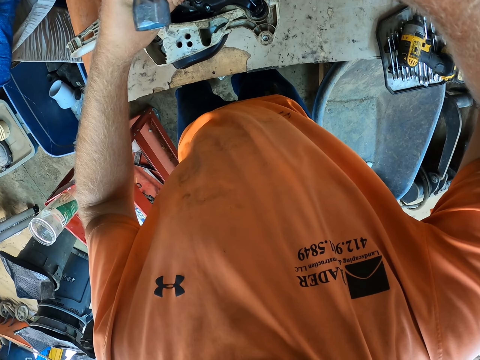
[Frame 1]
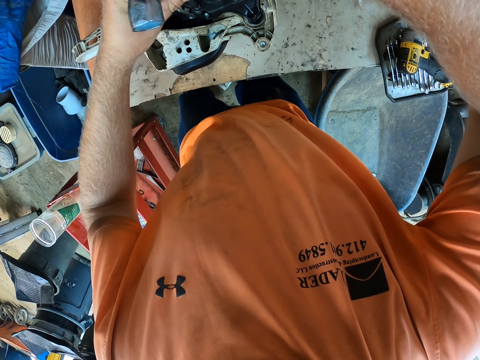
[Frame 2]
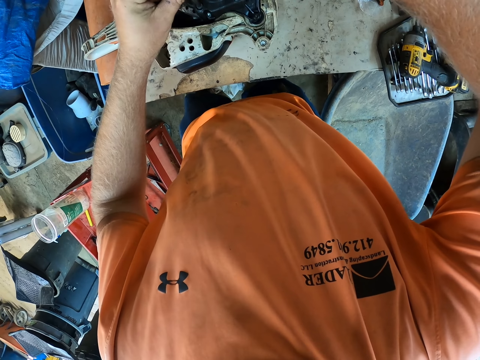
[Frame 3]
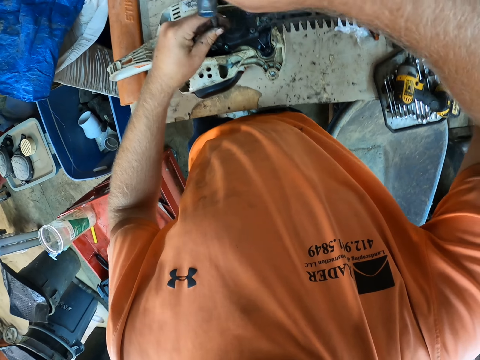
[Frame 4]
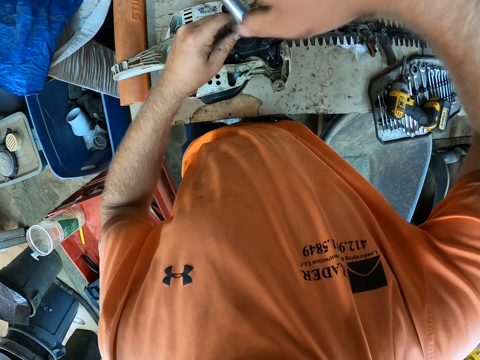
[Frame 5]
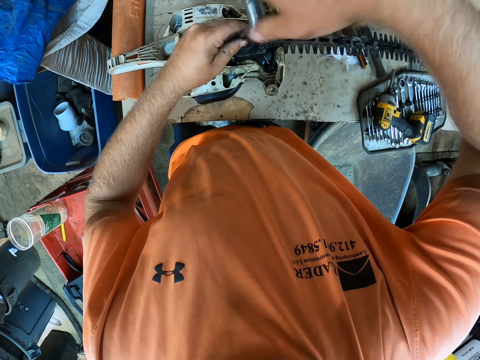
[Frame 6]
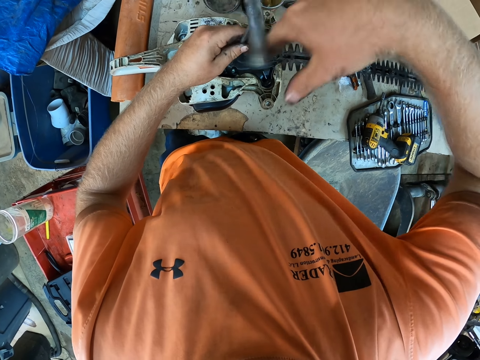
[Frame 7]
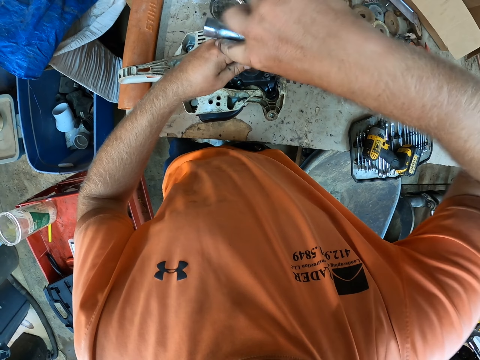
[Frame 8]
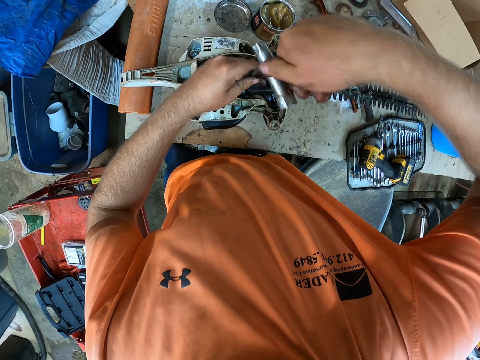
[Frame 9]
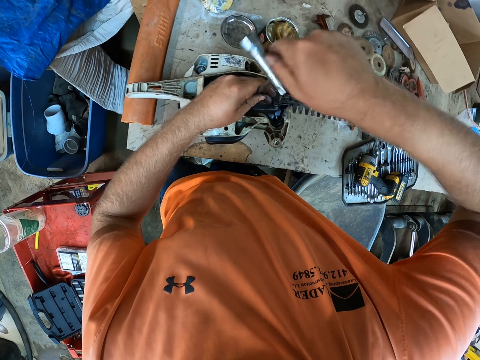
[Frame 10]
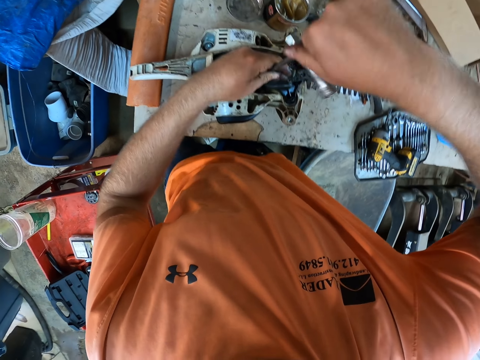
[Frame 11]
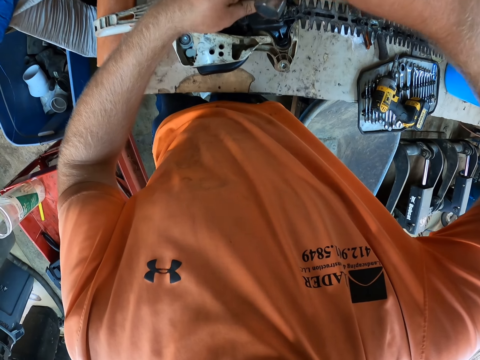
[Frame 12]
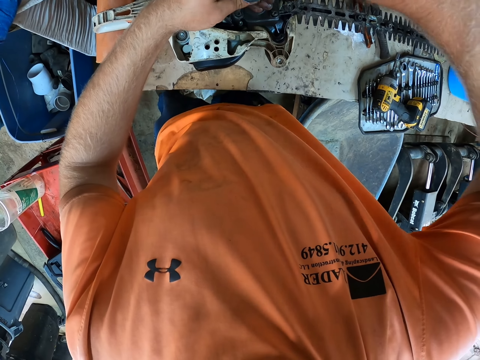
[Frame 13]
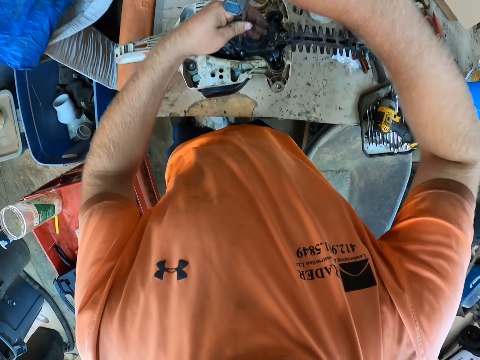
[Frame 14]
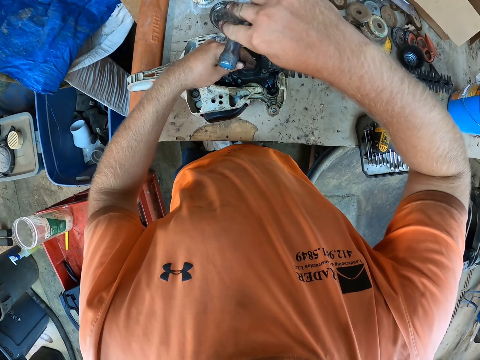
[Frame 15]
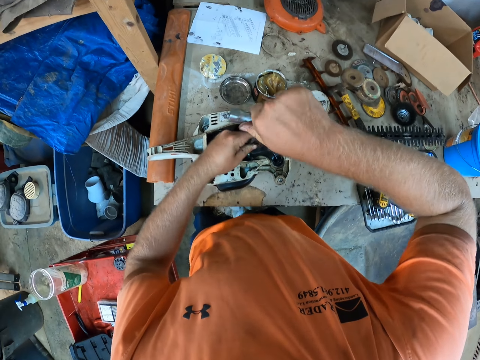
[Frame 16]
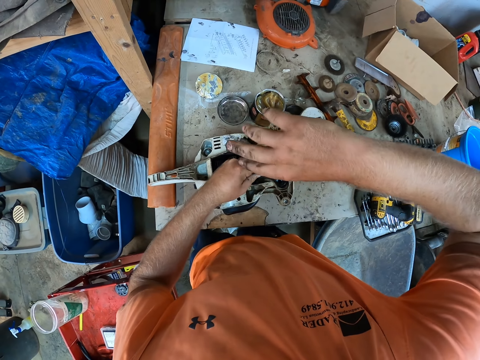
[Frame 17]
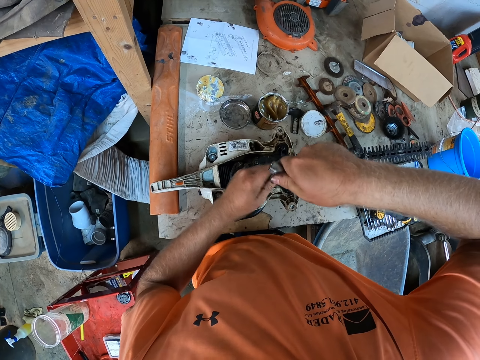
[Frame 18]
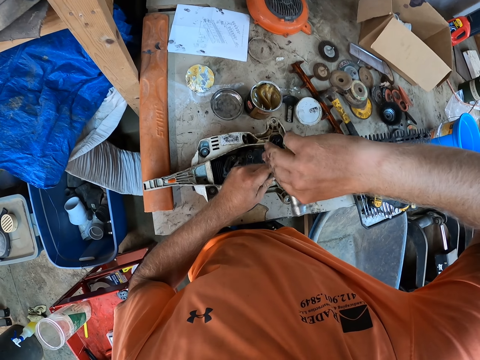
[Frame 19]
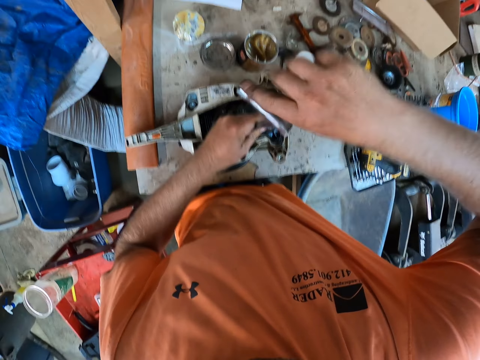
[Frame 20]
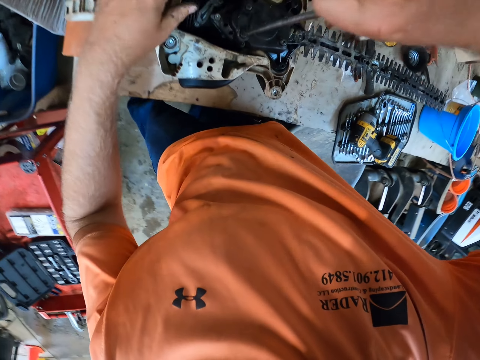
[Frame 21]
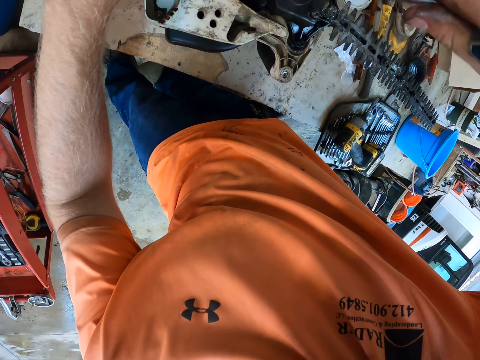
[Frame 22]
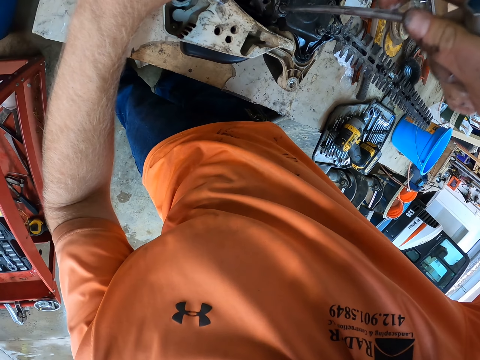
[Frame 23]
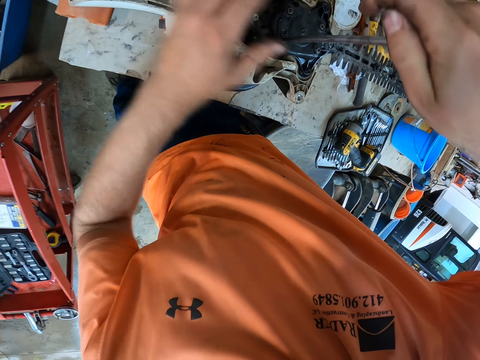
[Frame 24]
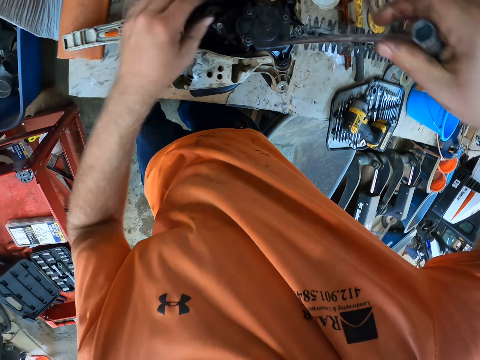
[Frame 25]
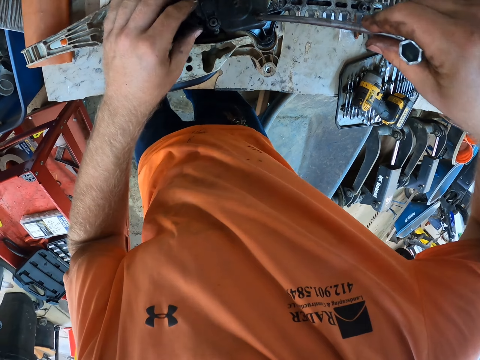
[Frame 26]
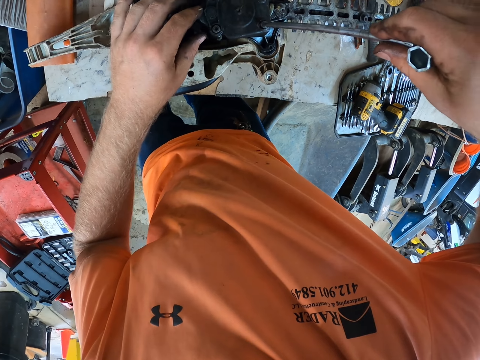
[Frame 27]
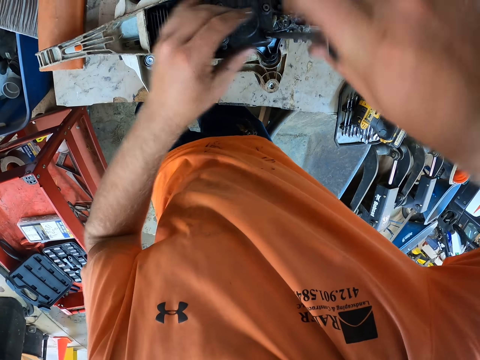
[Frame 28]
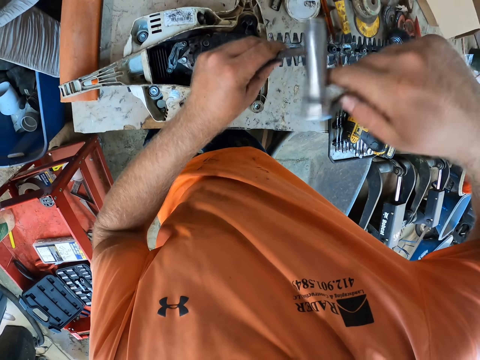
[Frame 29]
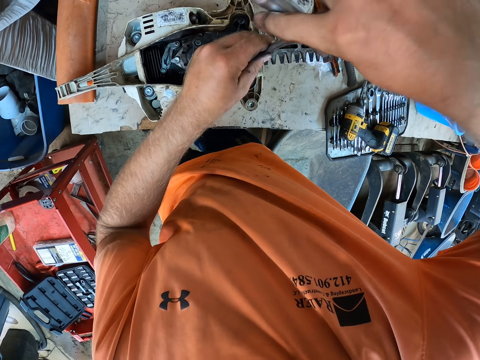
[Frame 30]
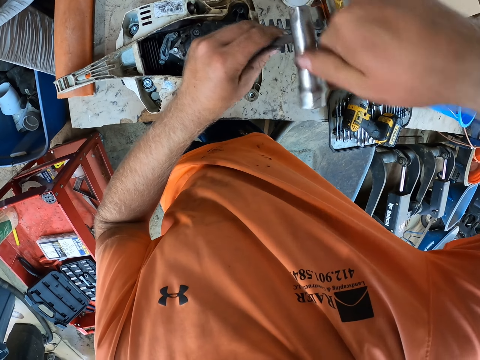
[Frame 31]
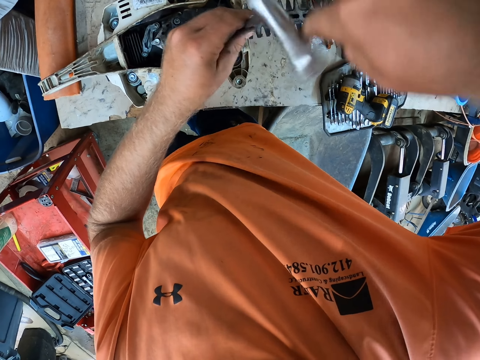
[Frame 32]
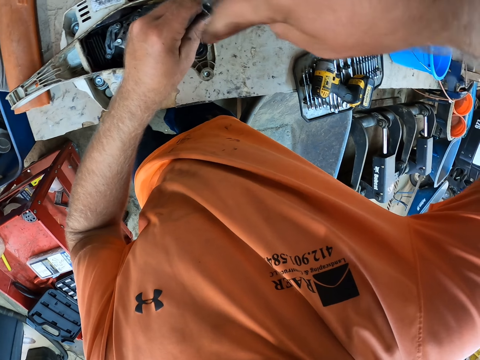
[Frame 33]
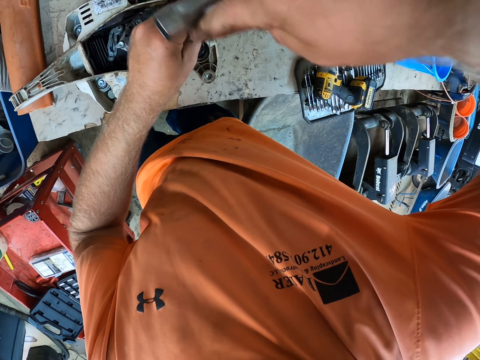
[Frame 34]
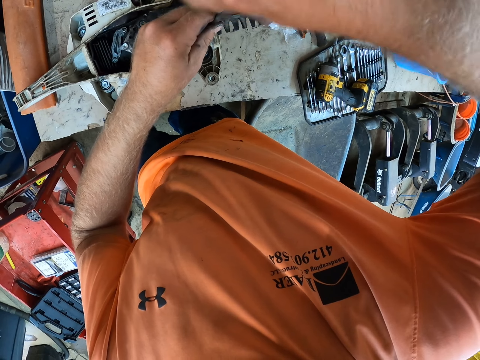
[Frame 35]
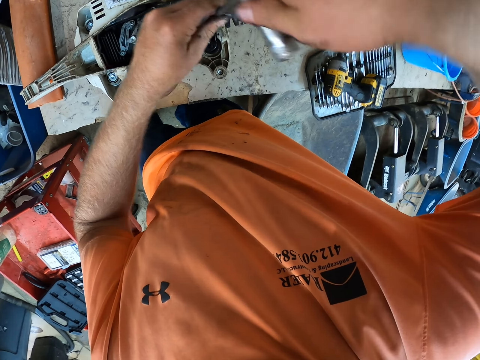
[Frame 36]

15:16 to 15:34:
The camera wearer tightens the bolt on the hedge trimmer lid with the t-wrench in both hands. He places his left hand on the t-wrench in his right hand. He places the t-wrench on the bolt with his right hand. He places his left hand on the t-wrench in his right hand. He tightens the bolt on the hedge trimmer lid with the t-wrench in both hands.

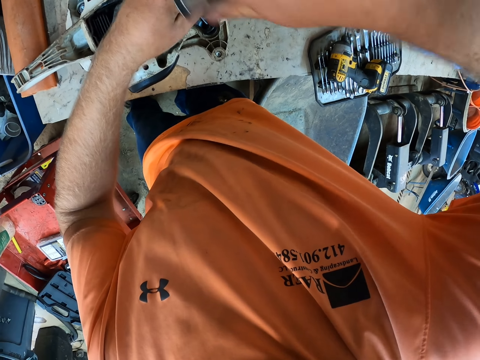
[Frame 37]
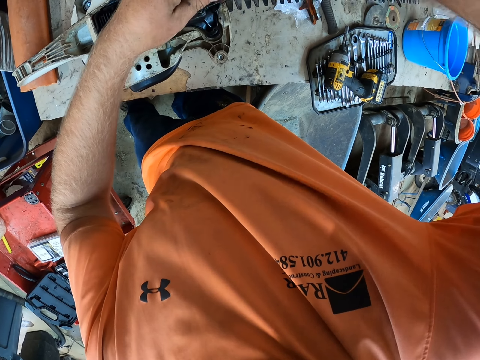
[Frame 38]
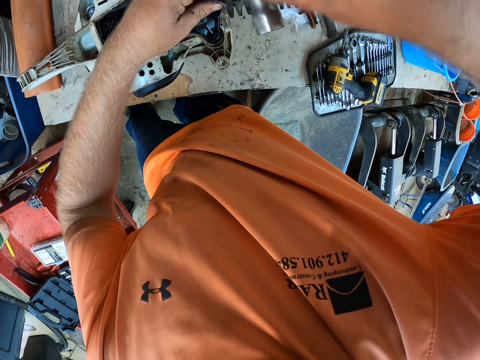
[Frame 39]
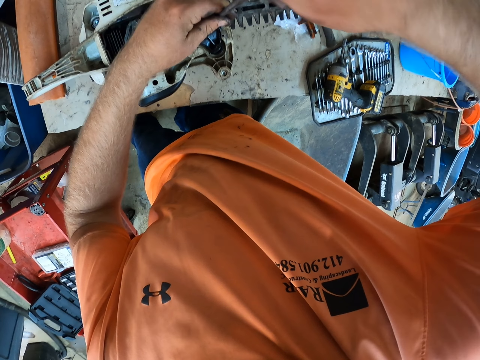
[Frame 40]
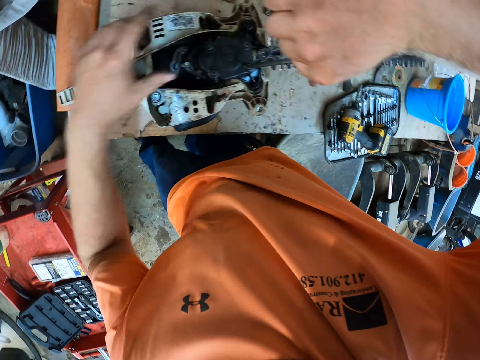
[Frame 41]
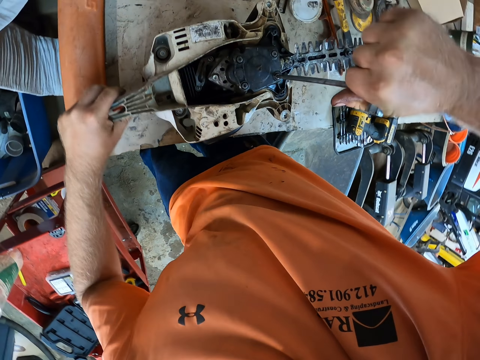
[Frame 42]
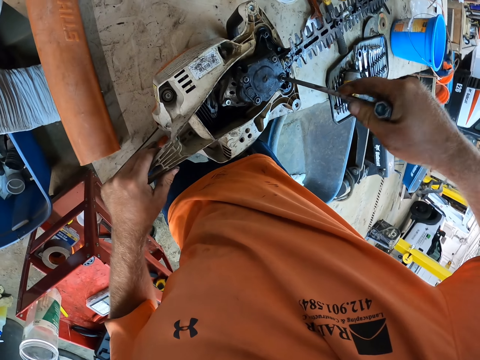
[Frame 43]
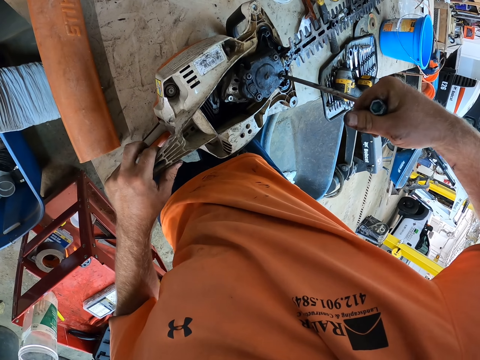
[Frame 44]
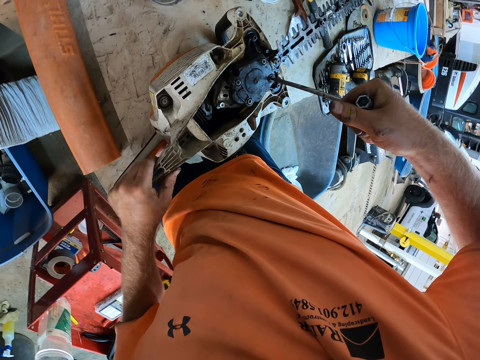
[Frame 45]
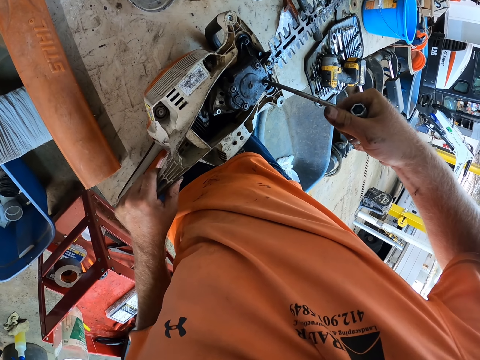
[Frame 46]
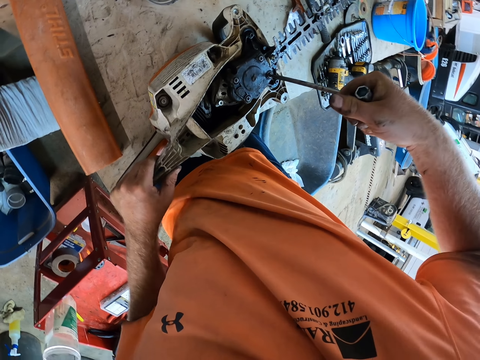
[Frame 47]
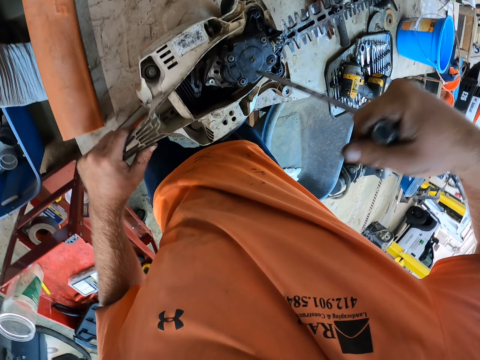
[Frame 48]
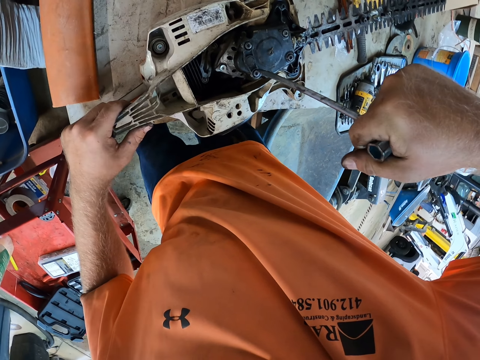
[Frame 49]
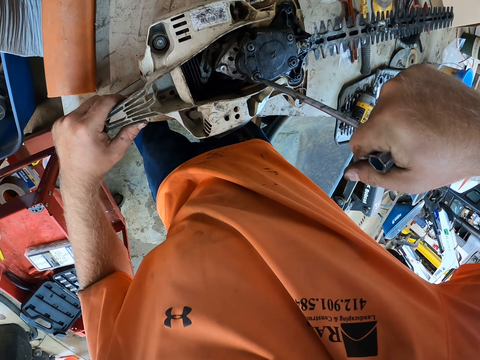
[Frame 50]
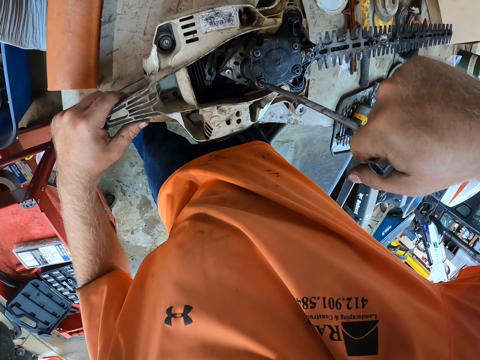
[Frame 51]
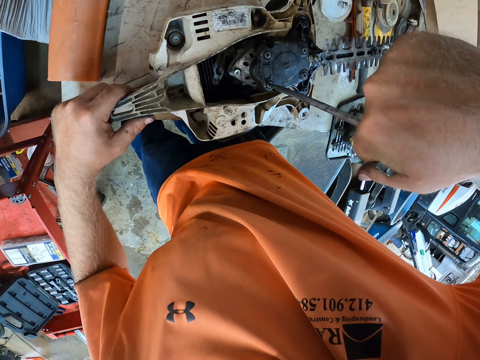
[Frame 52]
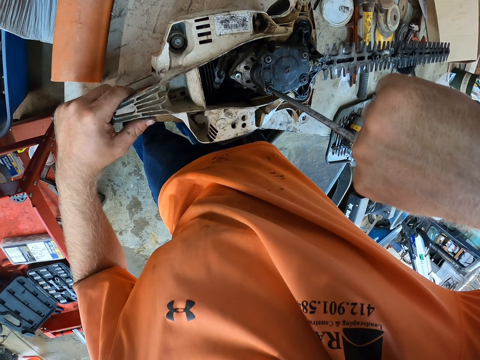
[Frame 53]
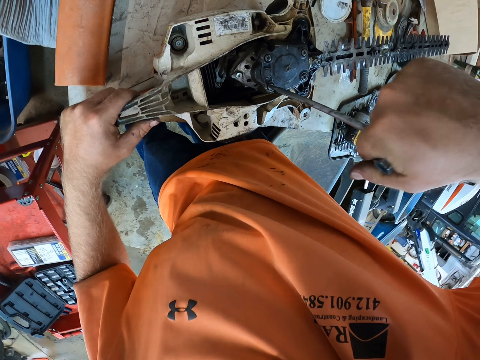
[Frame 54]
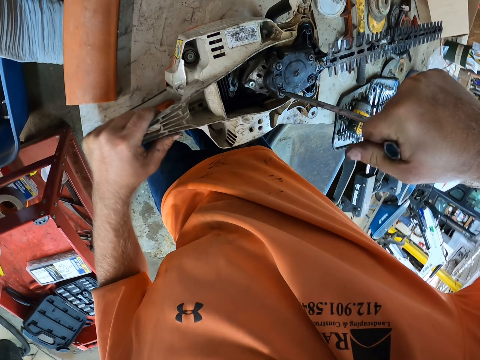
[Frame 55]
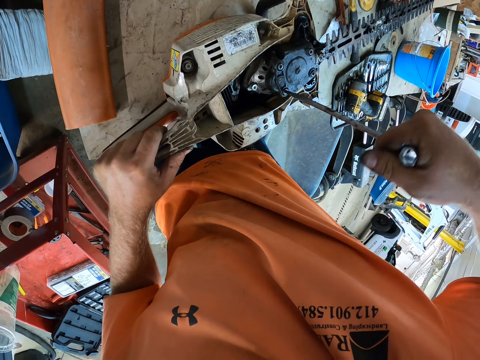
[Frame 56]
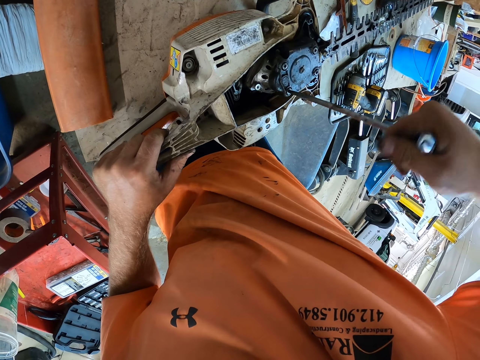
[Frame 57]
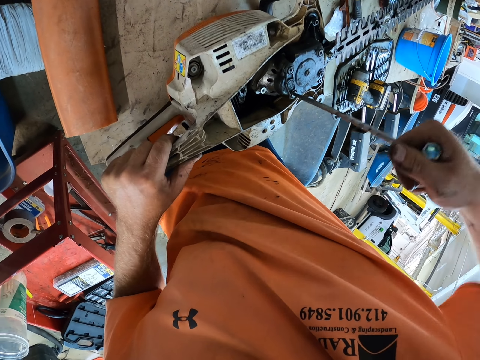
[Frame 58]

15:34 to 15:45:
The camera wearer places his left hand on the hedge trimmer. He tightens the bolt on the hedge trimmer lid with the t-wrench in his right hand. He places the t-wrench on the bolt with his right hand. He tightens the bolt on the hedge trimmer lid with the t-wrench in his right hand.
